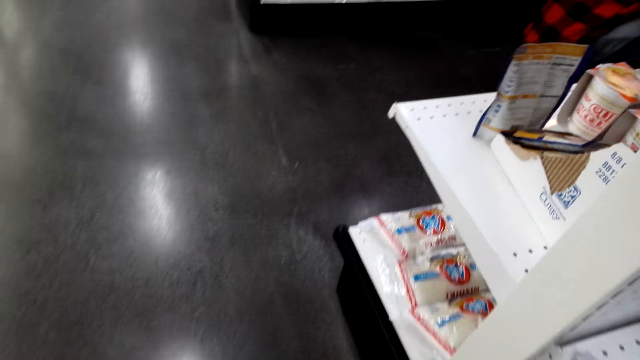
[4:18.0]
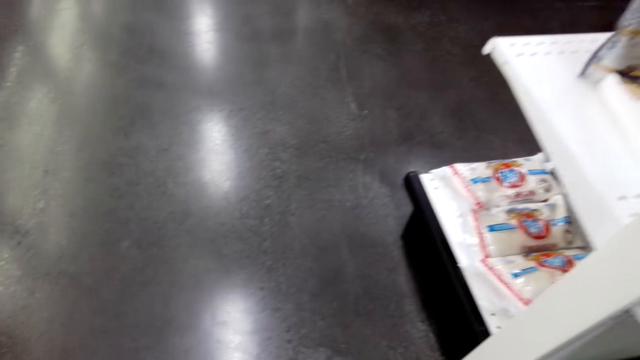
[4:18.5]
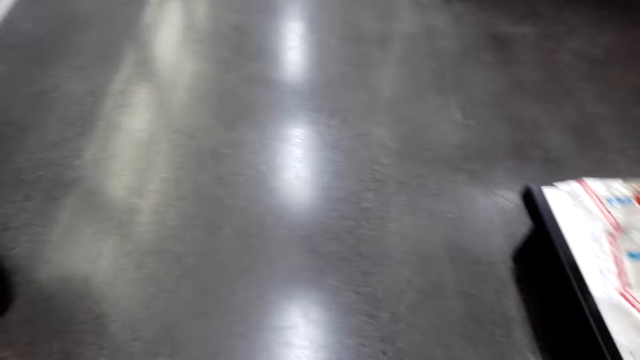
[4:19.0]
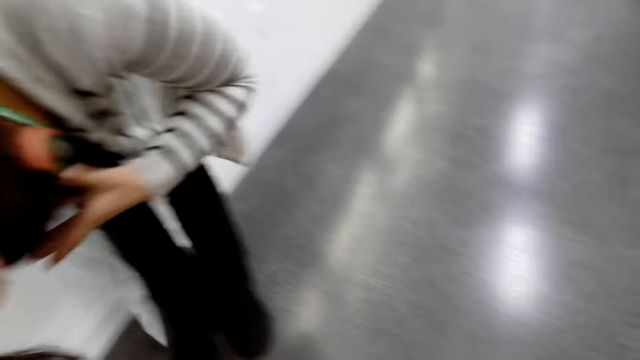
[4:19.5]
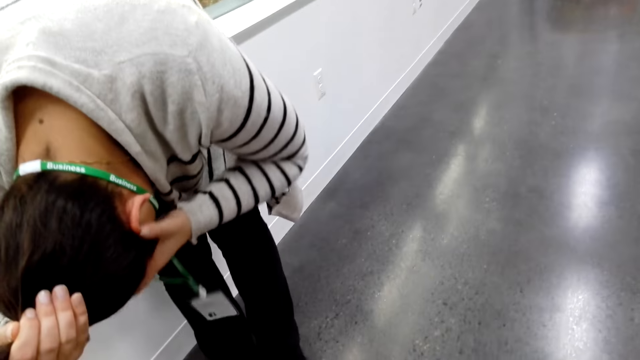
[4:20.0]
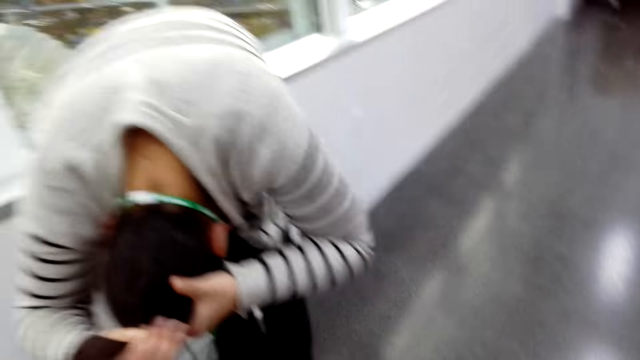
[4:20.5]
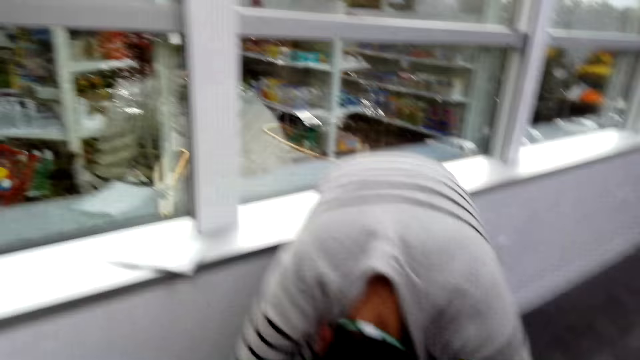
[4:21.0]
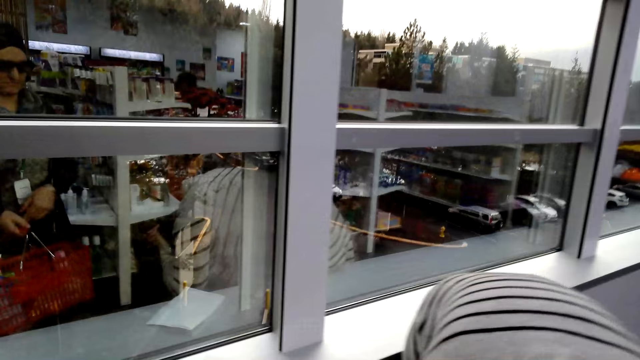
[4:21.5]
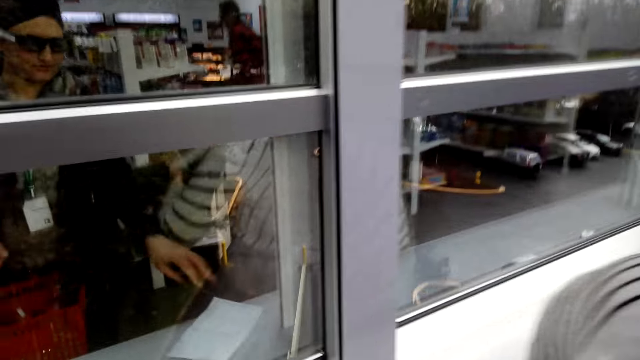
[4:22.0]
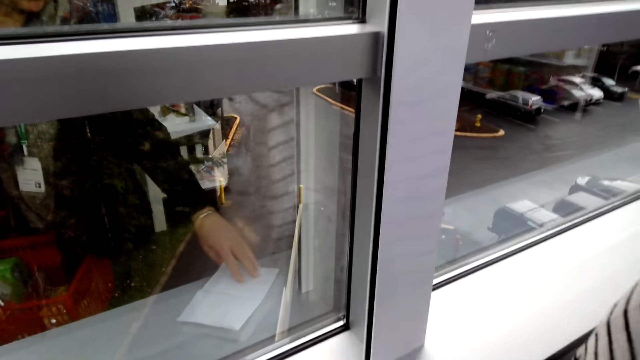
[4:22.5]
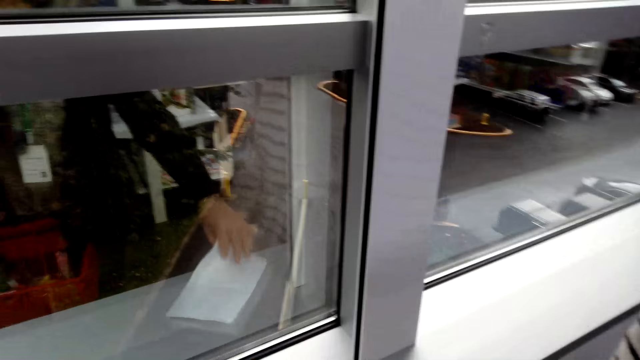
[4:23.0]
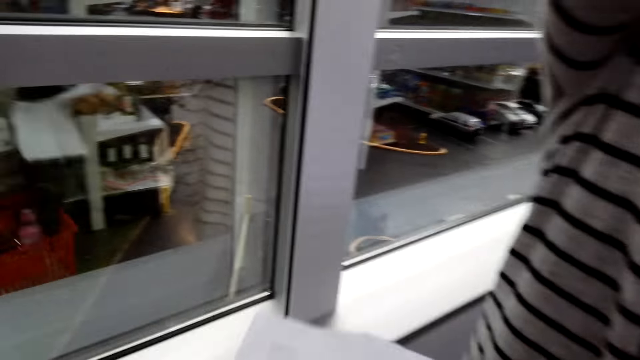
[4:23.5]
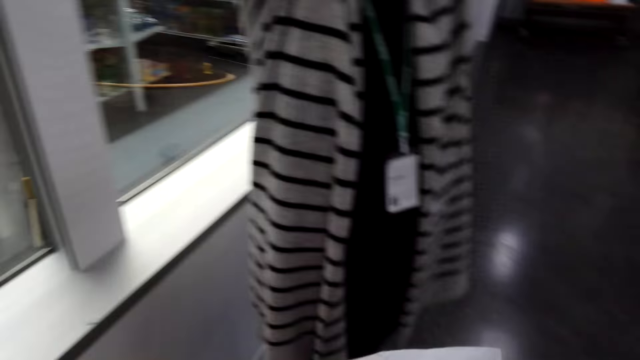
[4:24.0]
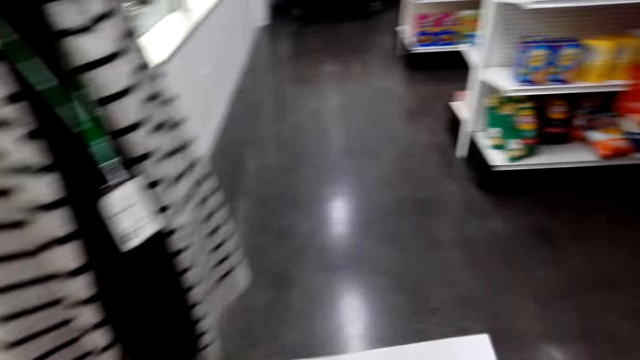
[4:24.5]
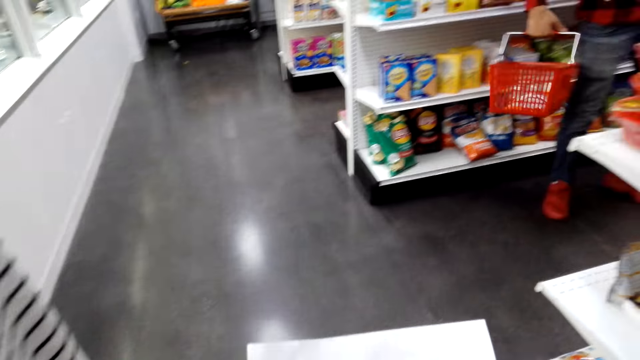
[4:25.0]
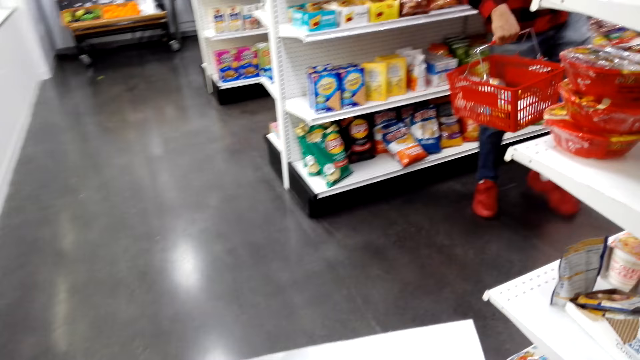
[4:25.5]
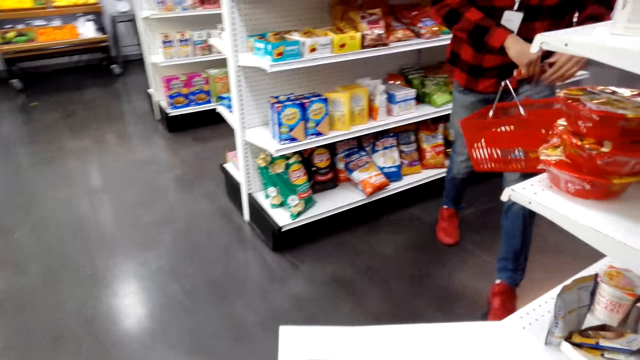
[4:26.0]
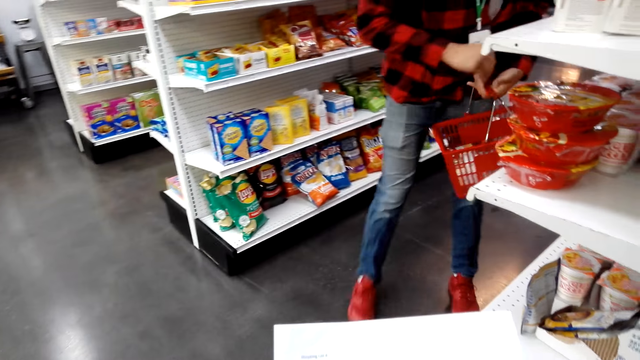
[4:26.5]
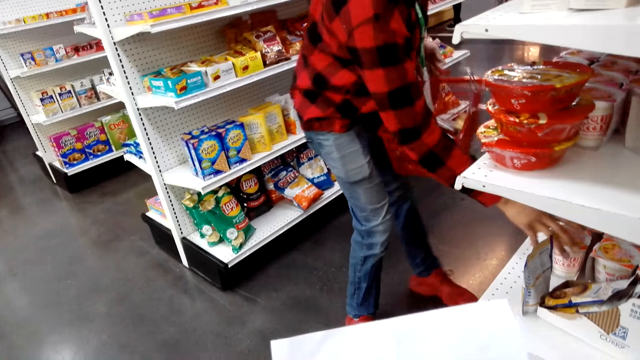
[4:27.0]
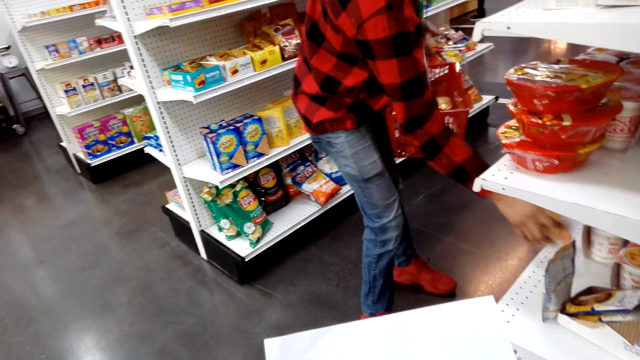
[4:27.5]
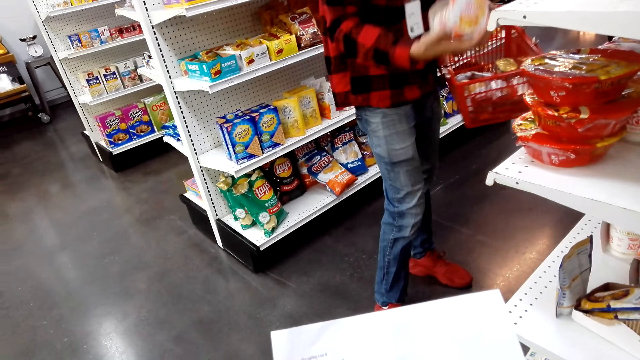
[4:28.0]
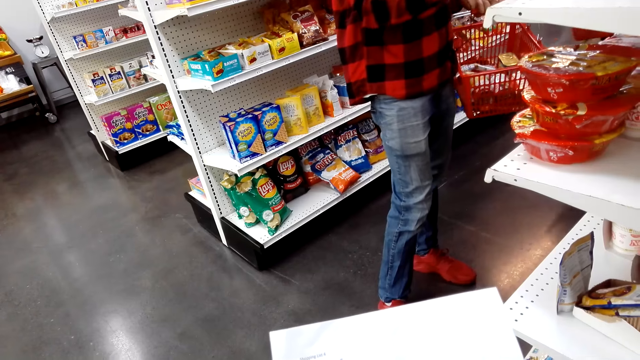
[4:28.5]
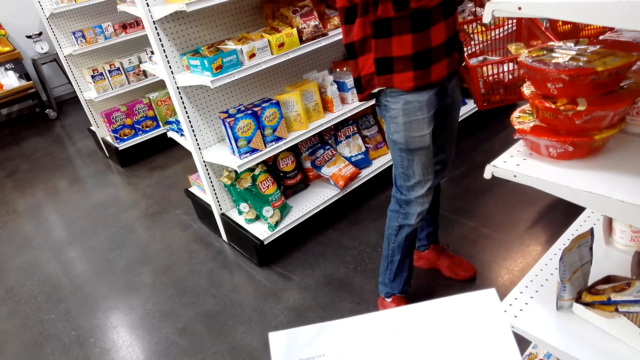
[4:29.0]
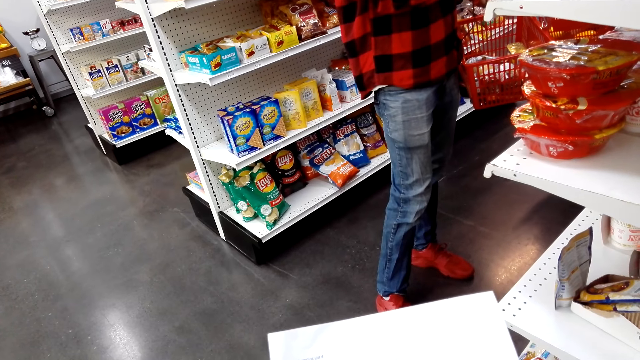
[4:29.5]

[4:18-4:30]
A lady holds her hair. The lady bends down and ties the hair. The camera wearer takes the shopping list. They look at the shopping list. A man takes something.

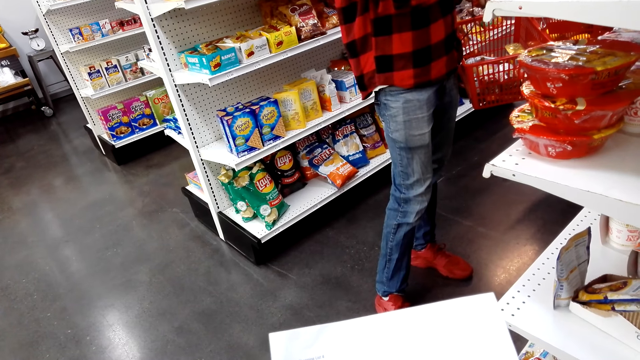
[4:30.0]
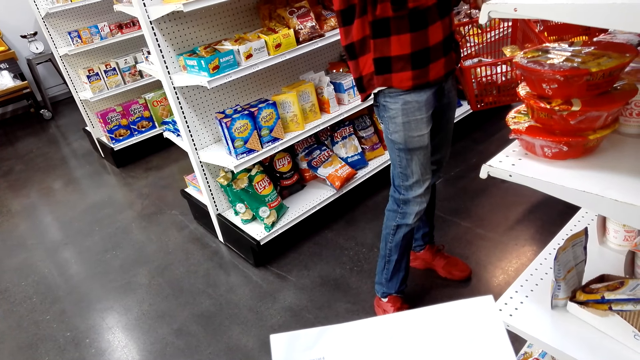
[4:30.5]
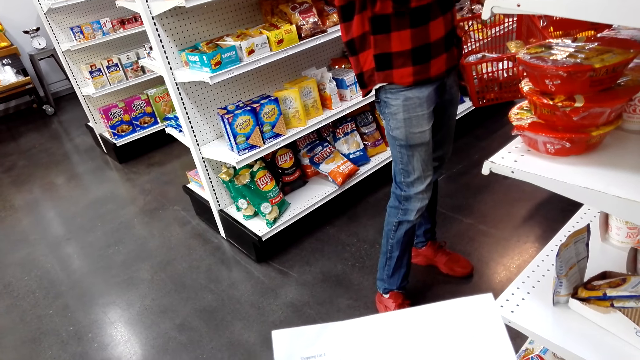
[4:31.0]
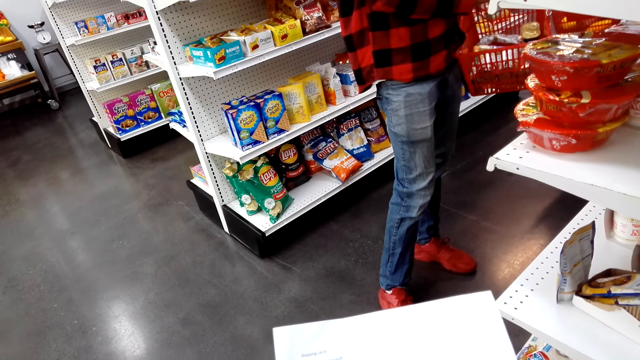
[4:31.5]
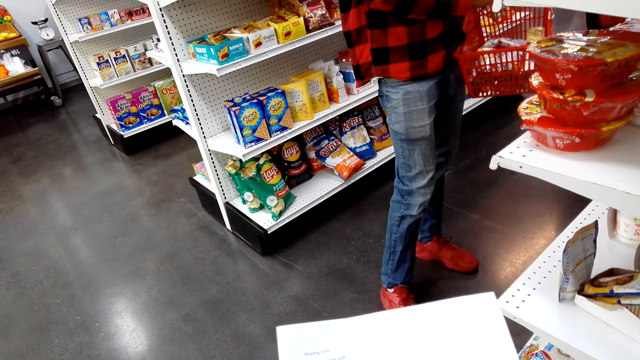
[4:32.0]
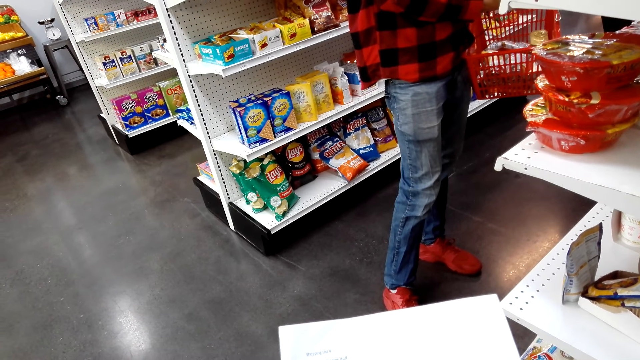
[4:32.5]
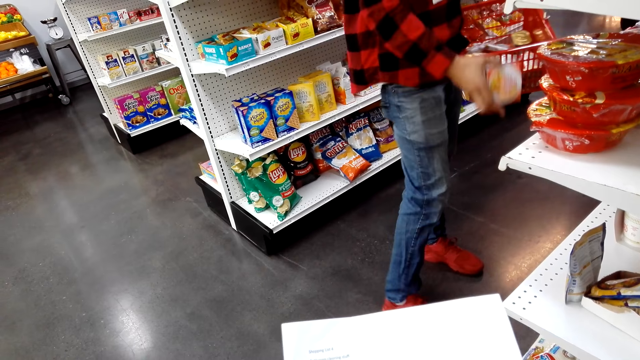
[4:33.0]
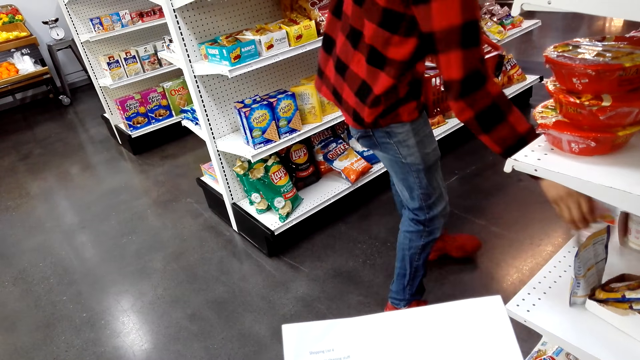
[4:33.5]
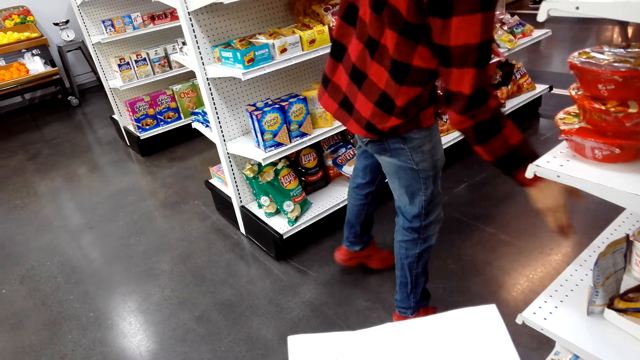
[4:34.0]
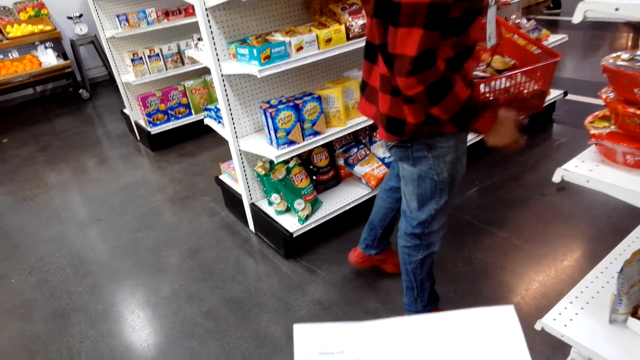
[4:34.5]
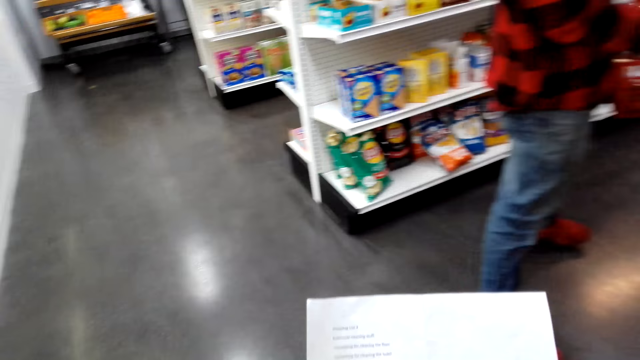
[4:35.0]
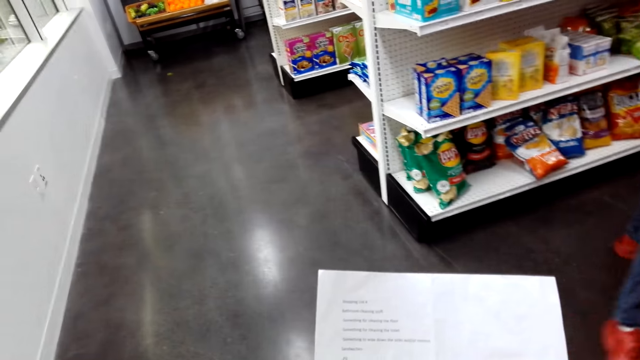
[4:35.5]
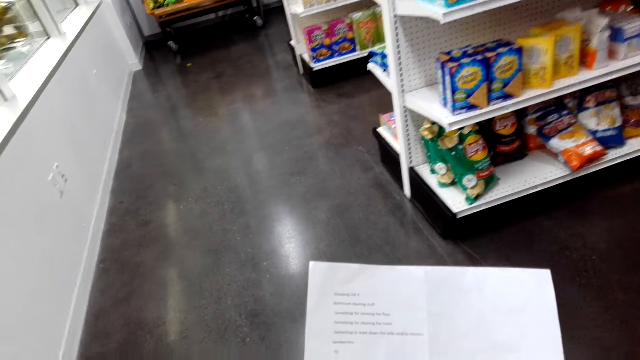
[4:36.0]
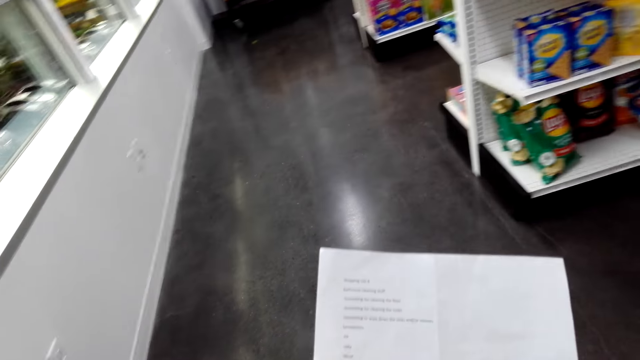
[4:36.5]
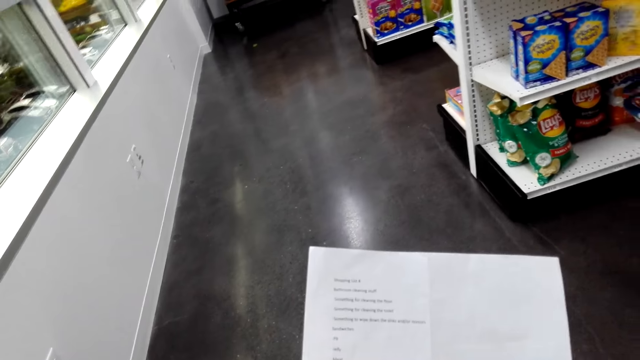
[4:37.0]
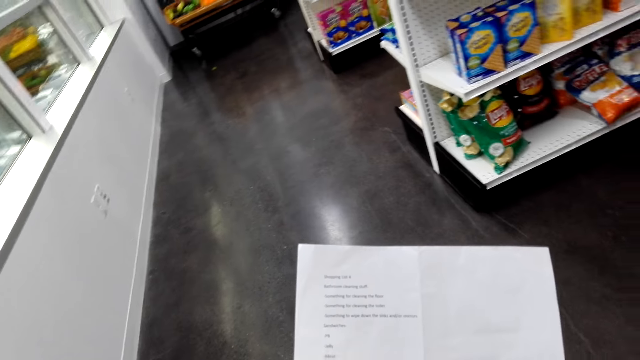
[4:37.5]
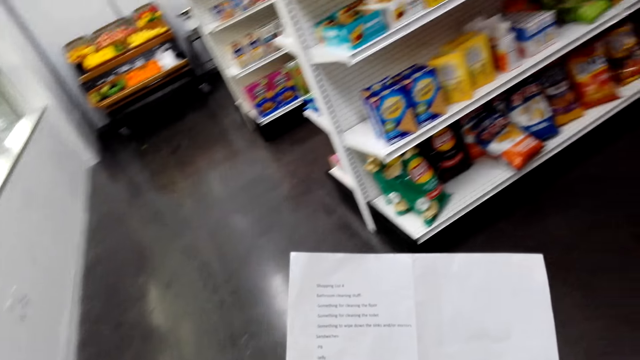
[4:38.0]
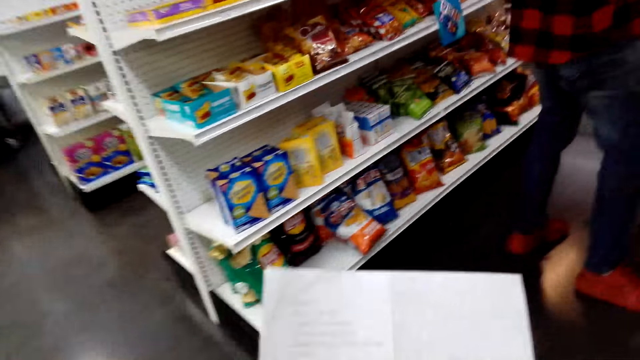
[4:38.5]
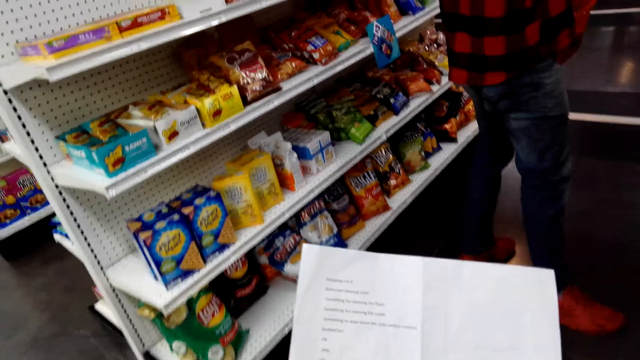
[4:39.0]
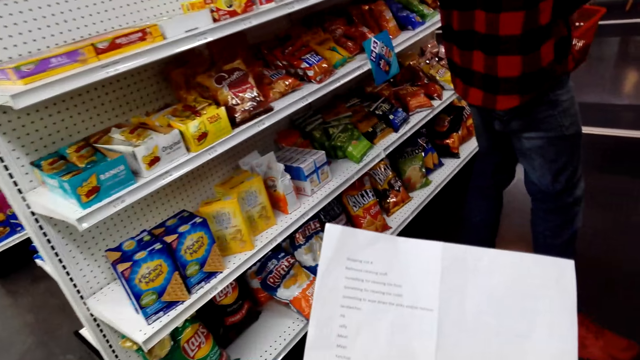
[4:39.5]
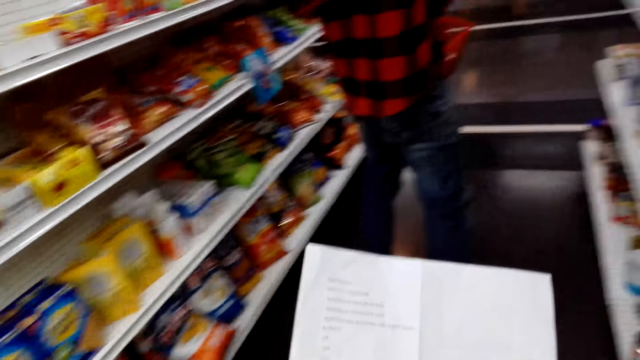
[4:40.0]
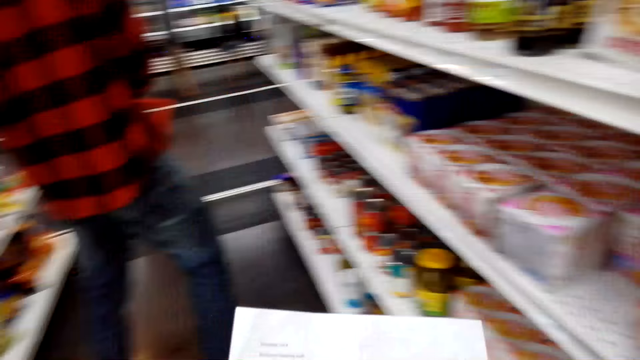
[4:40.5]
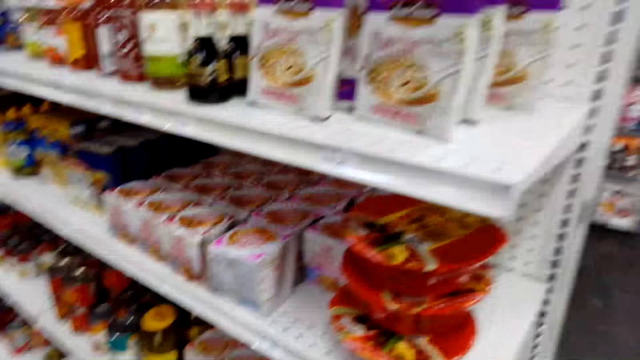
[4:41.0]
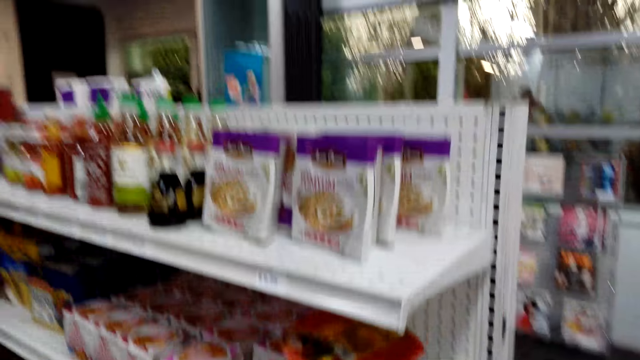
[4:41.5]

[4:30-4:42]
A man checks something. The man puts something to the shelf. The camera wearer checks the shopping list. They walk in the supermarket.
